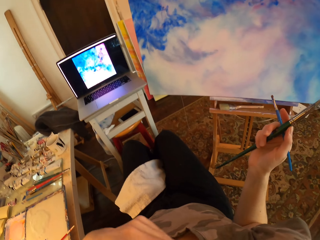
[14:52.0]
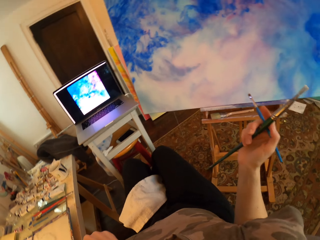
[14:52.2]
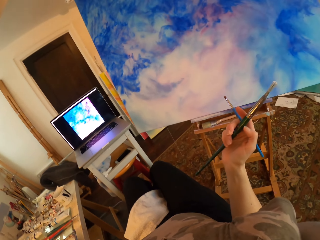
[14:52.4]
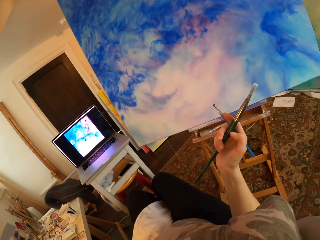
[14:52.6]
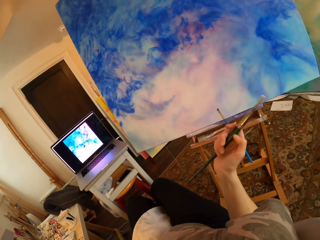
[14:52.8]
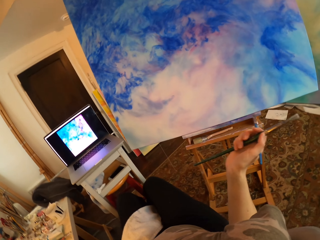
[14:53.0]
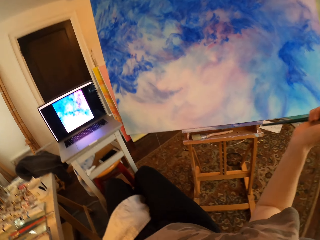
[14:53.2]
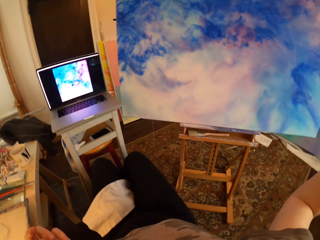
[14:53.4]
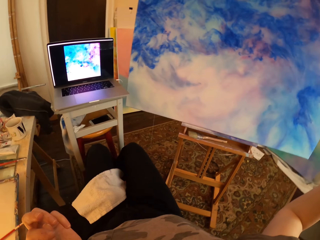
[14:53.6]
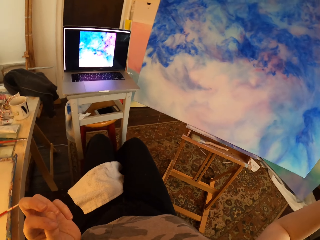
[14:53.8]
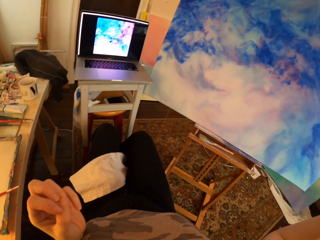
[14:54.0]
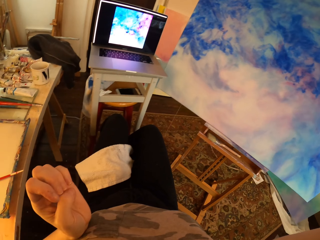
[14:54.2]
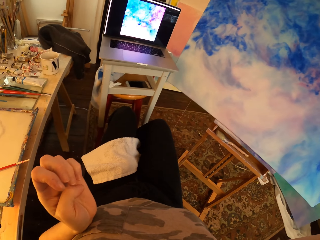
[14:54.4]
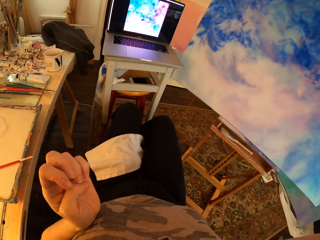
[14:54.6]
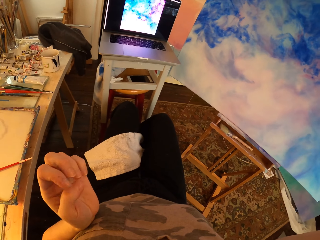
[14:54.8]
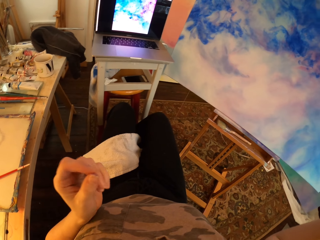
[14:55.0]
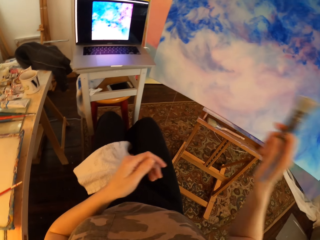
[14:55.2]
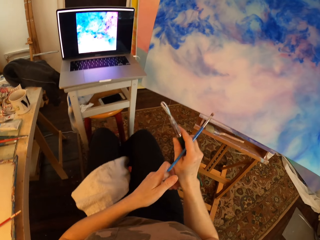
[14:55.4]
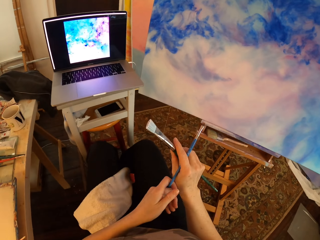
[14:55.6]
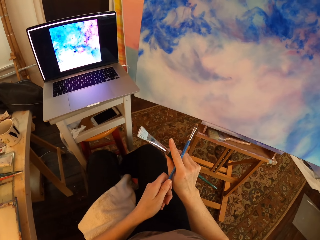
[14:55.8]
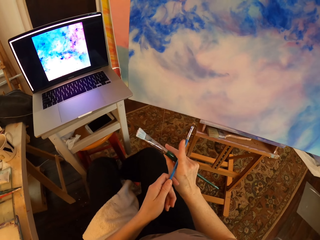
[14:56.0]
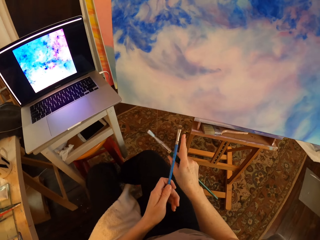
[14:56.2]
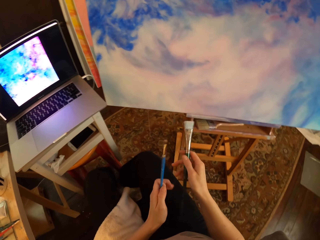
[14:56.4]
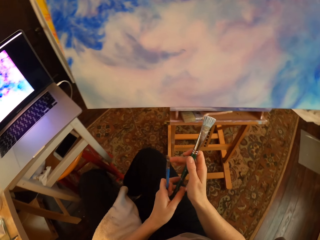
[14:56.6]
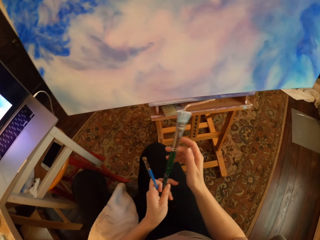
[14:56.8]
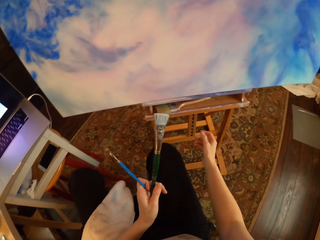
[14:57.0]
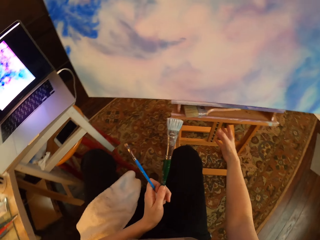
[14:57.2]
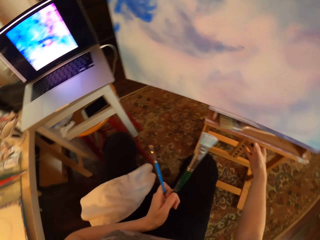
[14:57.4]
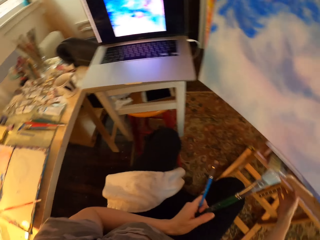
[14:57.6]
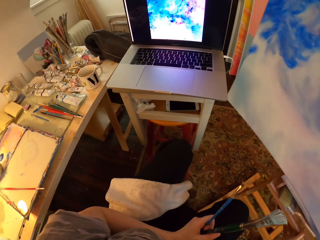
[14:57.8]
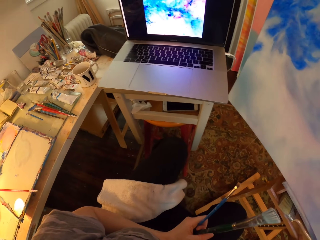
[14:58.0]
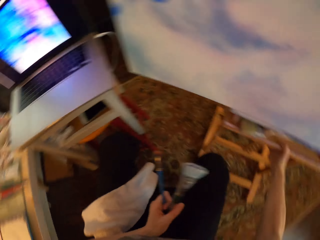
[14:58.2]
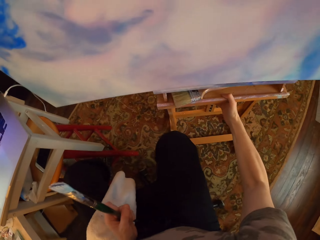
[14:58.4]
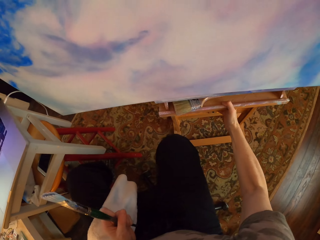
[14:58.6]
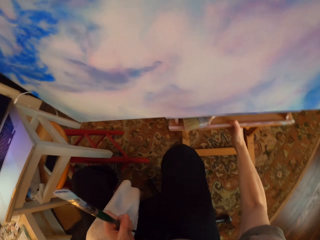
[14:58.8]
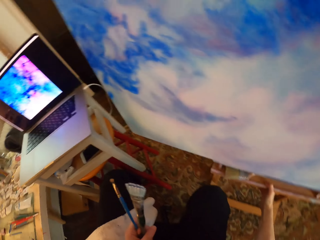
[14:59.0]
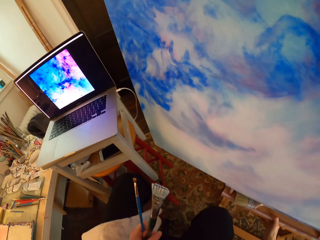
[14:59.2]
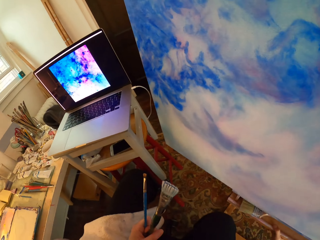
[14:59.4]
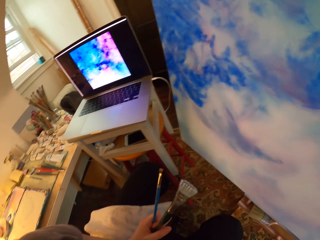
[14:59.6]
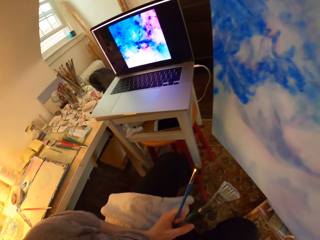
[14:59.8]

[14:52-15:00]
The camera wearer looks around. They remove dirt from their hands. They scratch their hand. They hold the brush with the left hand. They exchange the paint brush to the left hand. They stare at the drawing board. They turn around.

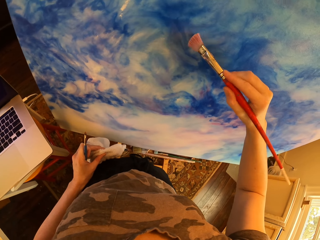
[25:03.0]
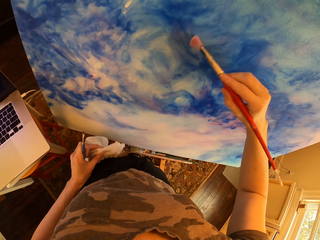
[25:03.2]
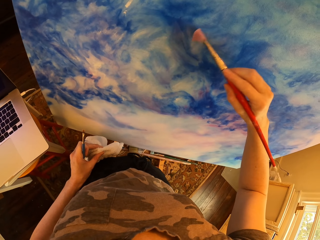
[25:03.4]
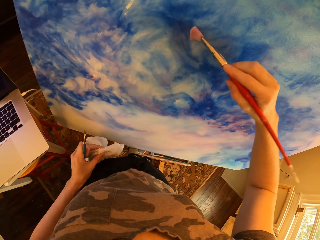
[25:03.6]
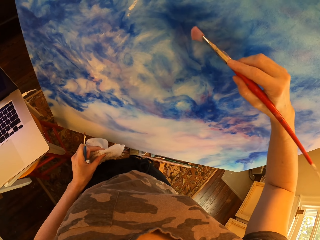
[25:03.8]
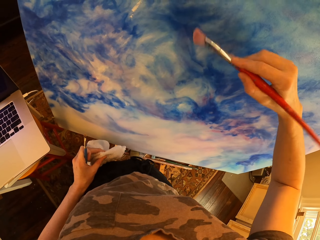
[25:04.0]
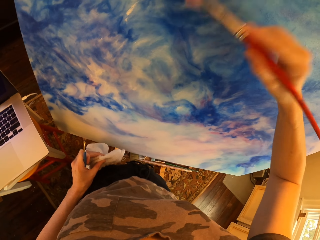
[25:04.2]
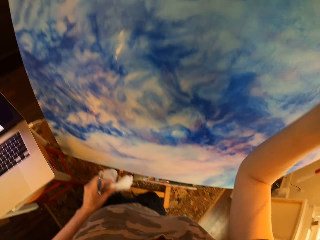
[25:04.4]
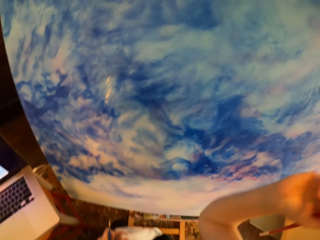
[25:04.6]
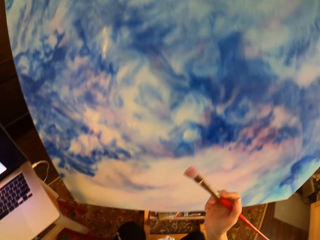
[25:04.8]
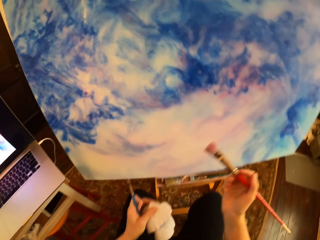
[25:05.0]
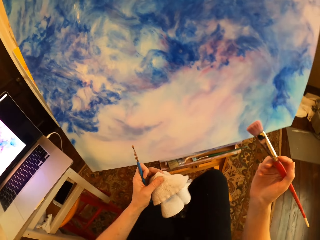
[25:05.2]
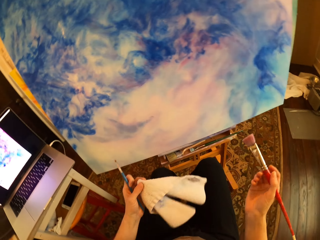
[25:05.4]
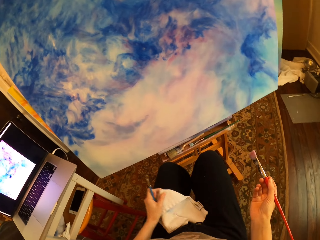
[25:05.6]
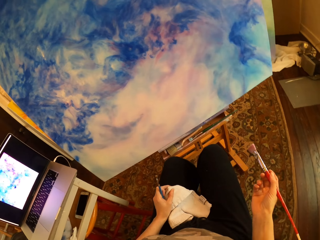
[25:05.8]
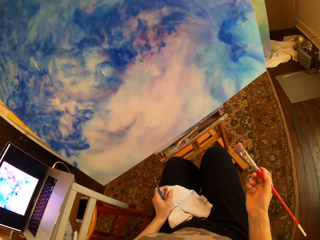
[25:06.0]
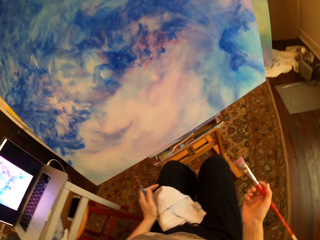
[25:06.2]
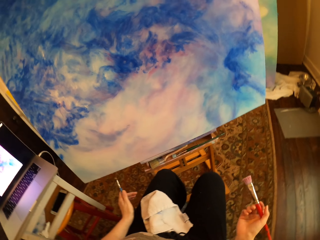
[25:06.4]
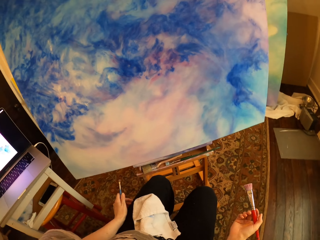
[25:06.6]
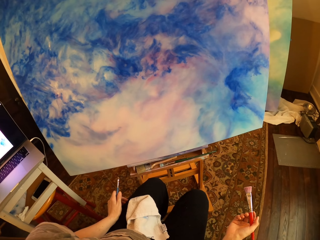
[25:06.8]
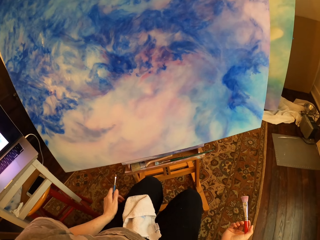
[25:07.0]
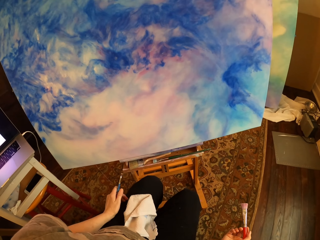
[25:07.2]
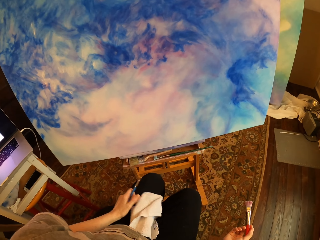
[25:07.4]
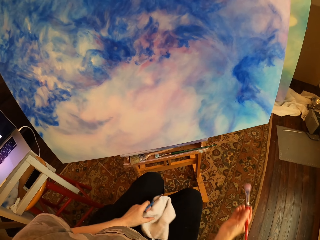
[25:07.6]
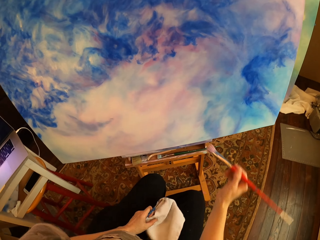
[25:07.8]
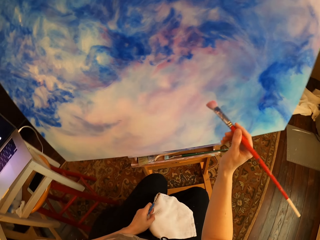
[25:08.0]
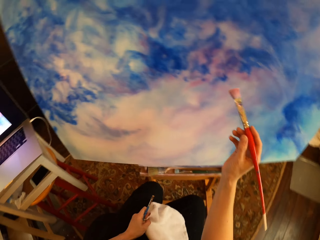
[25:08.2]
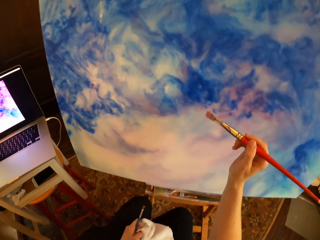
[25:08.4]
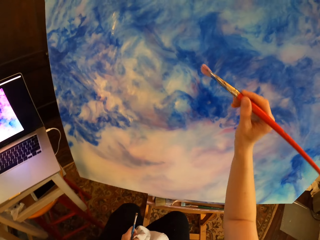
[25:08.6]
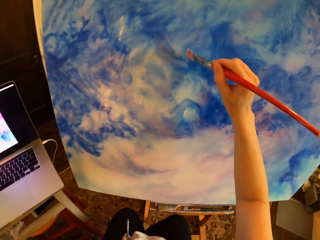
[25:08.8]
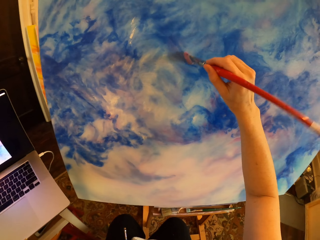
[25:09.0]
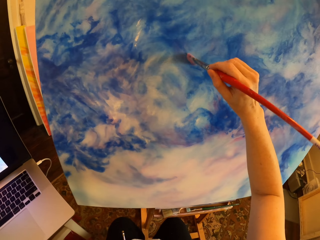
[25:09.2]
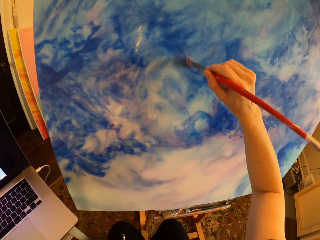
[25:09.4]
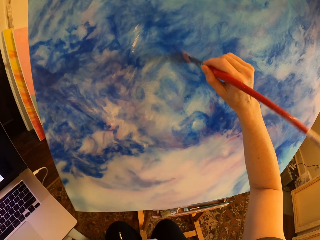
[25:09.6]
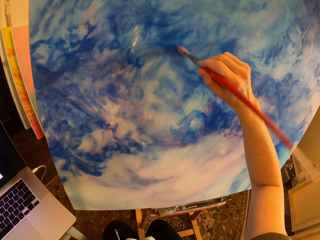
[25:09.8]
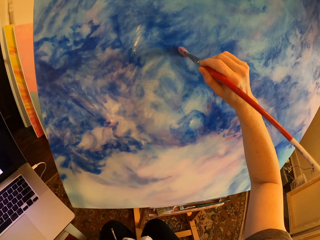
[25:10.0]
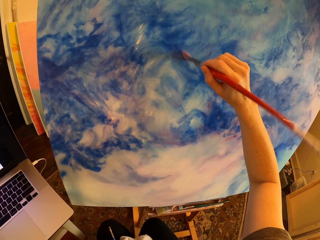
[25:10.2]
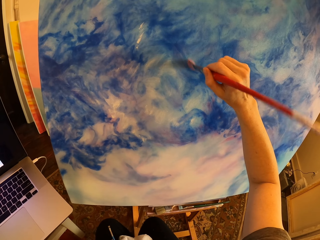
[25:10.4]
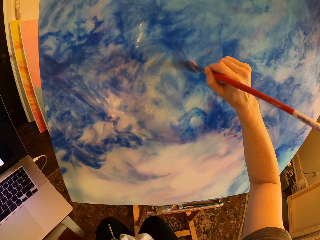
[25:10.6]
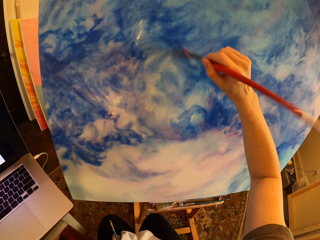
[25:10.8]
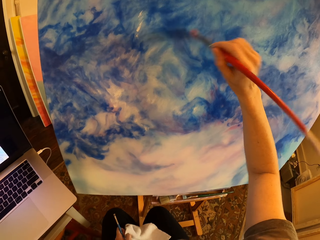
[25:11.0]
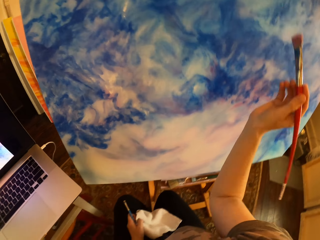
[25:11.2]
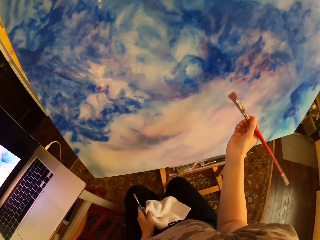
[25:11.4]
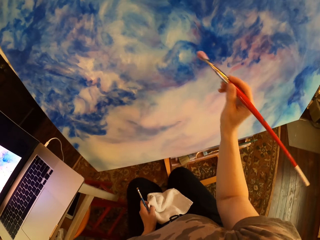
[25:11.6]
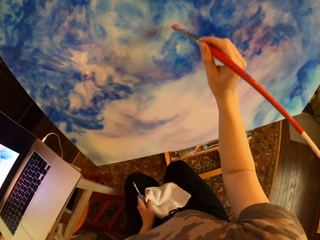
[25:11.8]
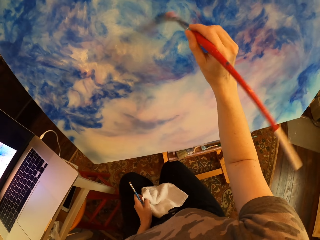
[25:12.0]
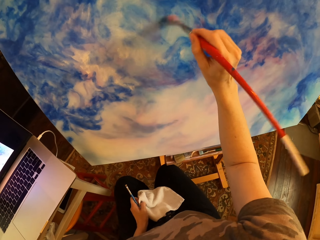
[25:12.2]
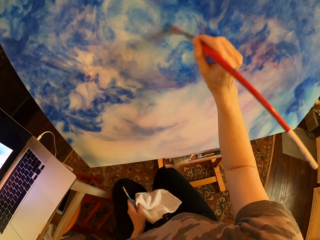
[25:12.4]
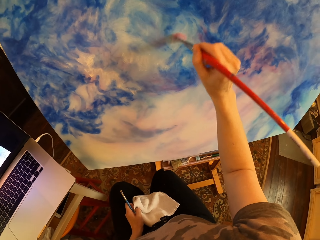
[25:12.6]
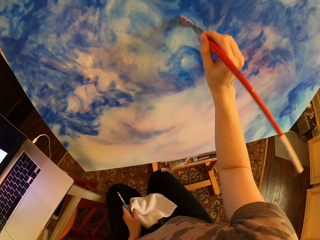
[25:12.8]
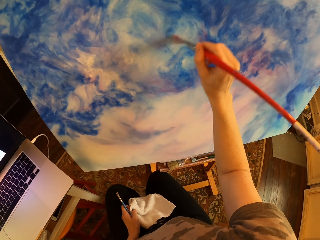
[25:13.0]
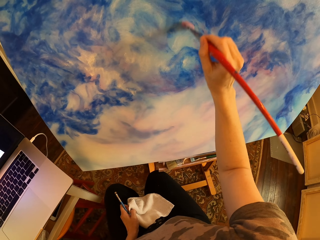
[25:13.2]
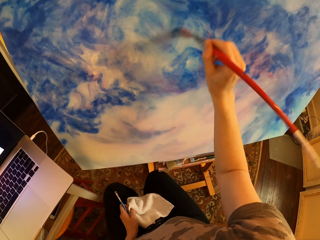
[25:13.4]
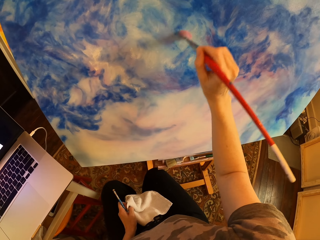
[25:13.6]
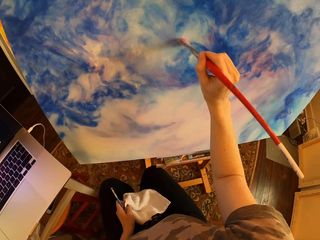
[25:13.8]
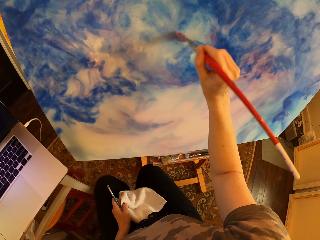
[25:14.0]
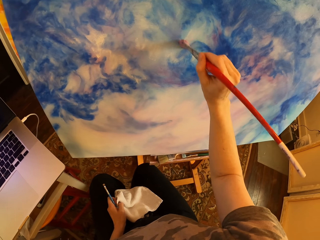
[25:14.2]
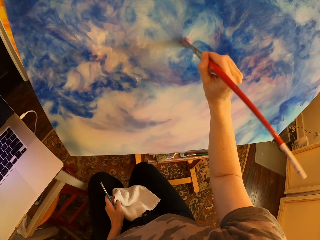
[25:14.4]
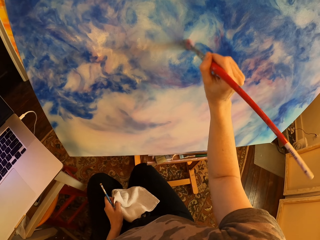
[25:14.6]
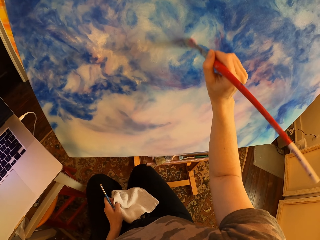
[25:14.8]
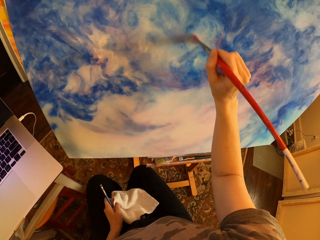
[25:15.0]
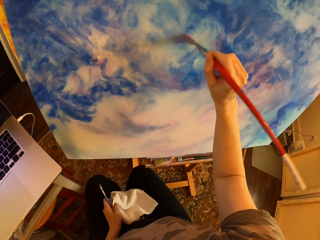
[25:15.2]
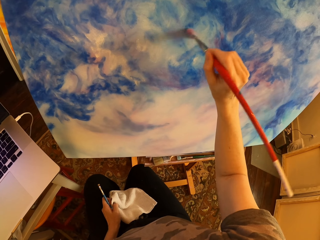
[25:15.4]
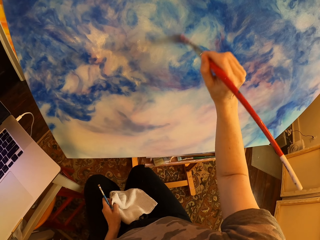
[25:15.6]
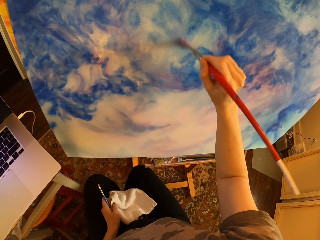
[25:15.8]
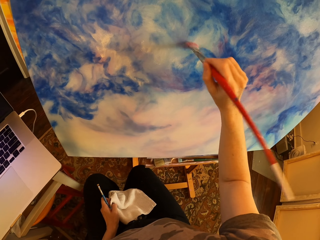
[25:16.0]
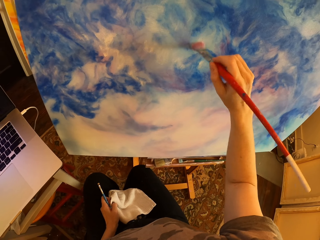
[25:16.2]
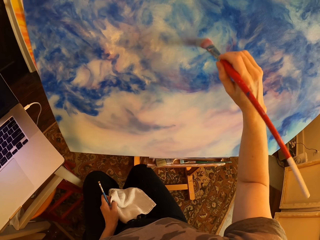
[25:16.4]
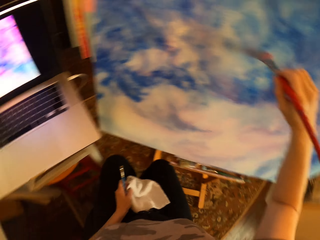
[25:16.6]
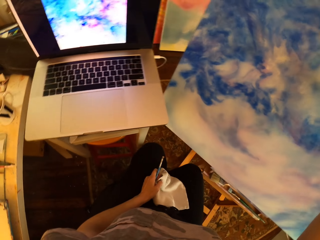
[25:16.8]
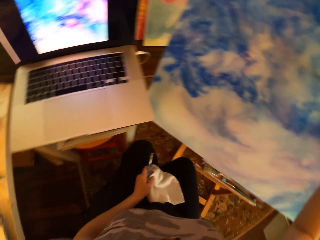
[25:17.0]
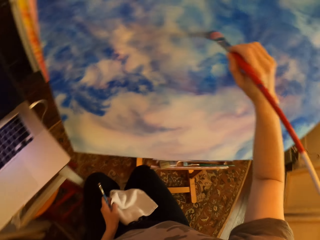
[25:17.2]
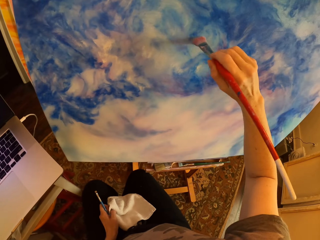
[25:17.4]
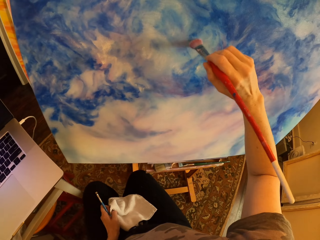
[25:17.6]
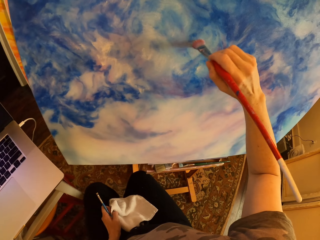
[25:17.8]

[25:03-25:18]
The camera wearer sits on the seat. They hold an art brush and a piece of cloth. They gaze at the painting. They put the rag on the legs. They rub off excess paint on the painting with the art brush. They hold the art brush and the piece of cloth. They paint on the palette. They stare at the laptop. They hold the art brush and the piece of cloth. They rub off excess paint on the painting with the art brush. They hold the art brush and the piece of cloth.
